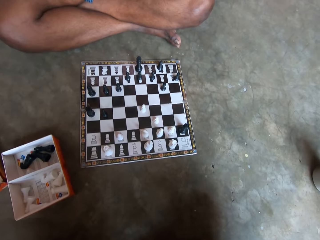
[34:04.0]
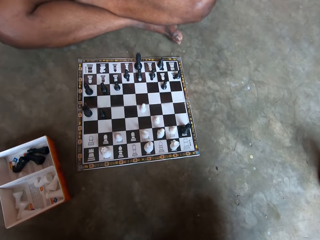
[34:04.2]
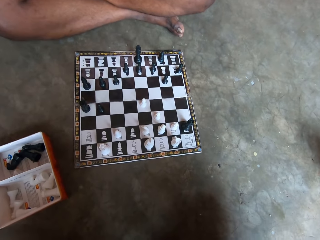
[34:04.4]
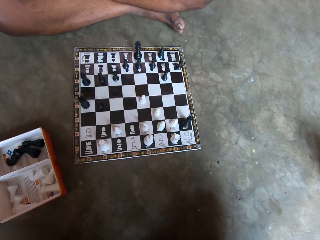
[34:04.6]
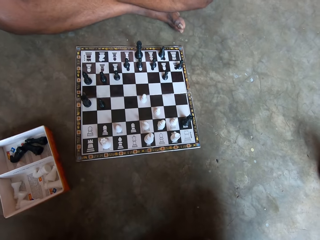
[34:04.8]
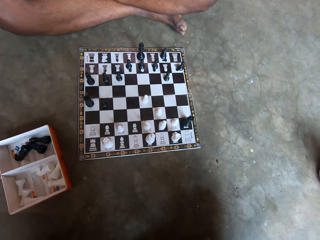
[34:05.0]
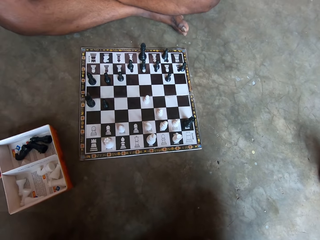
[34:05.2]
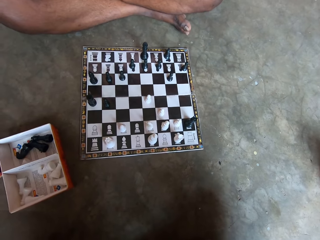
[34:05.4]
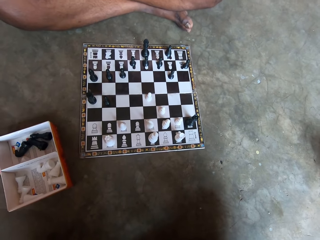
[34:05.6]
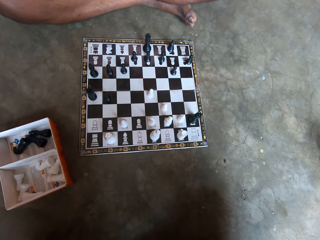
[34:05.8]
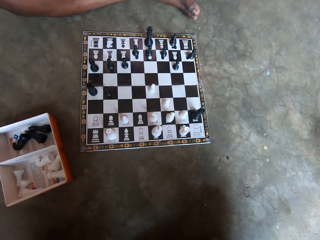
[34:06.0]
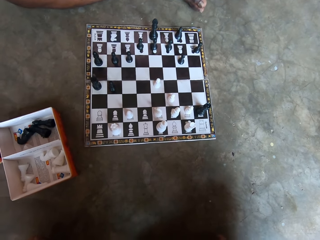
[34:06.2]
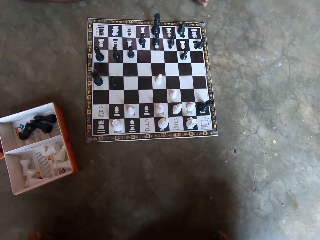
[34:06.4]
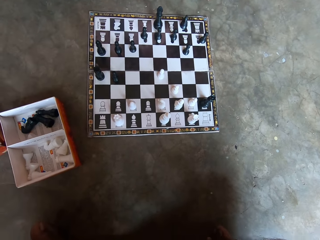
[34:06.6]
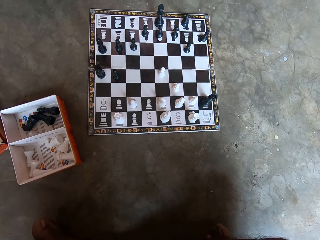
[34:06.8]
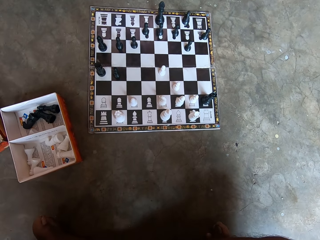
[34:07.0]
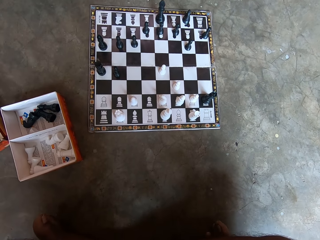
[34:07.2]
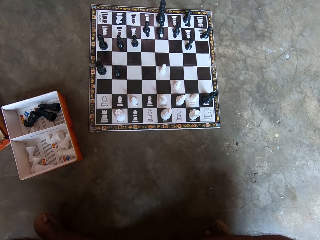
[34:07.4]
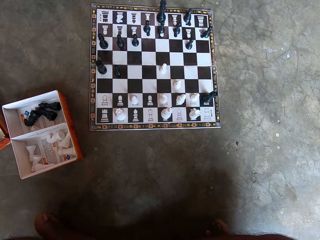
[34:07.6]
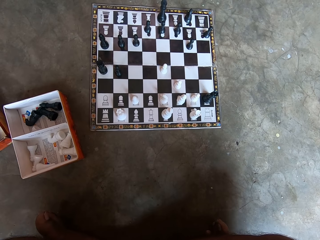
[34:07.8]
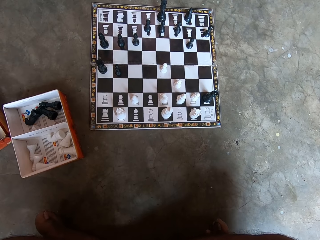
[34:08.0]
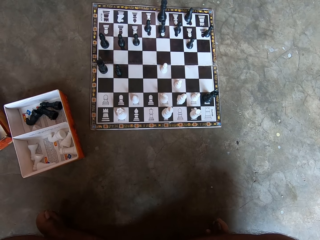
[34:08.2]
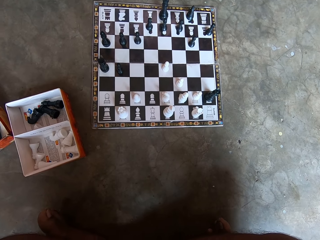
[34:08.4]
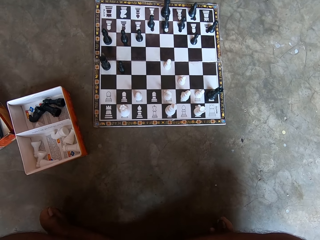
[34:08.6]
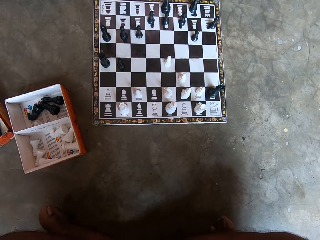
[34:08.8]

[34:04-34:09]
The camera wearer looks at the draft game board.

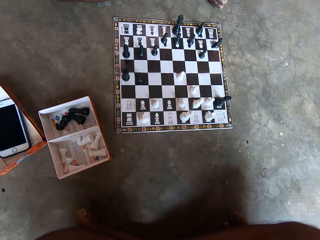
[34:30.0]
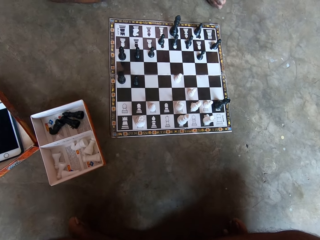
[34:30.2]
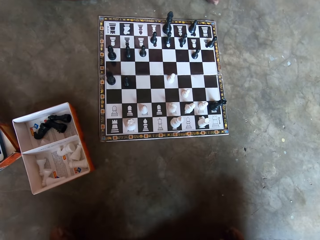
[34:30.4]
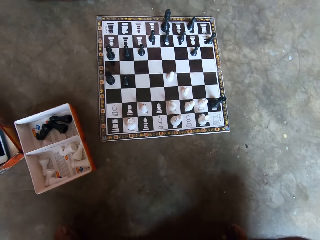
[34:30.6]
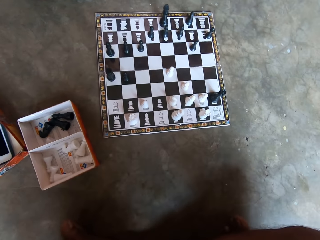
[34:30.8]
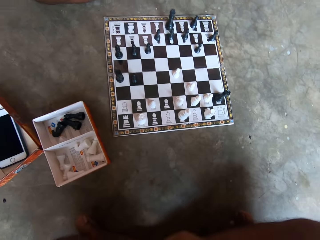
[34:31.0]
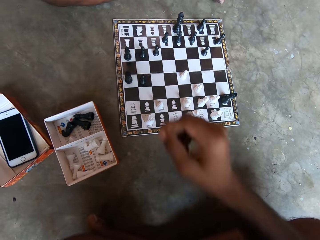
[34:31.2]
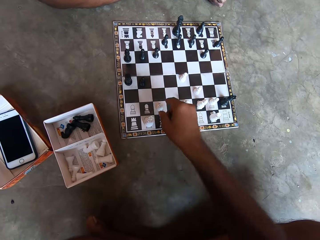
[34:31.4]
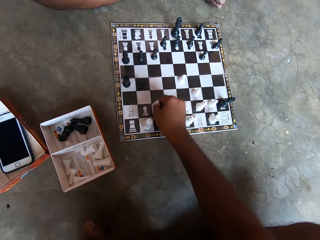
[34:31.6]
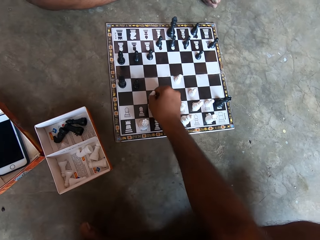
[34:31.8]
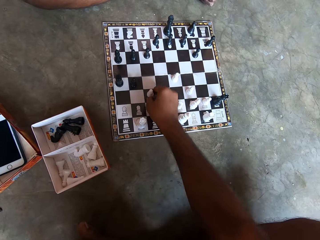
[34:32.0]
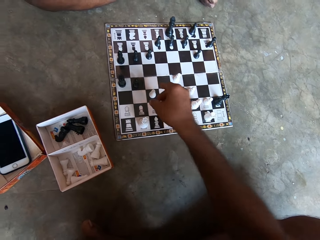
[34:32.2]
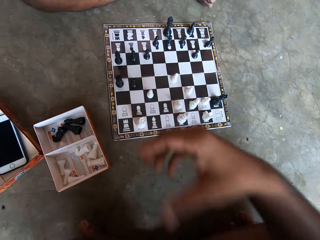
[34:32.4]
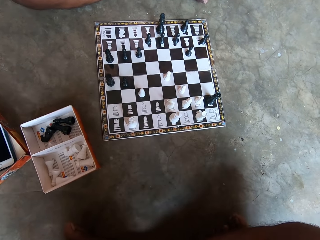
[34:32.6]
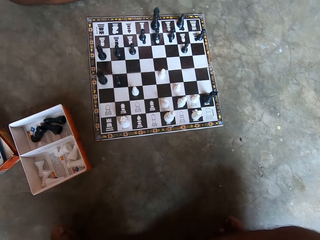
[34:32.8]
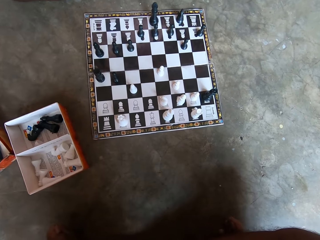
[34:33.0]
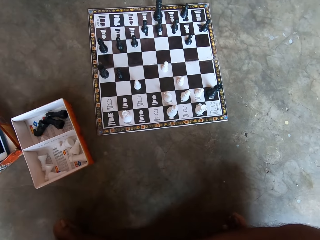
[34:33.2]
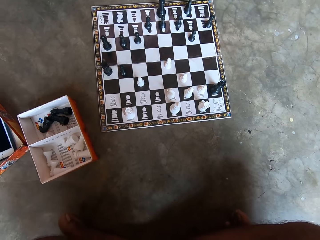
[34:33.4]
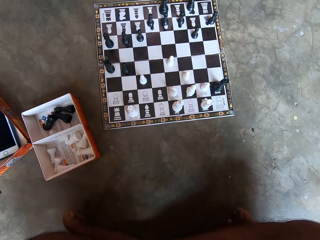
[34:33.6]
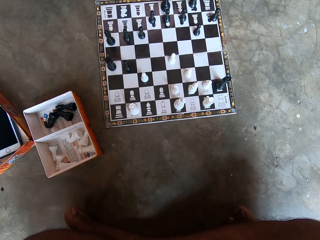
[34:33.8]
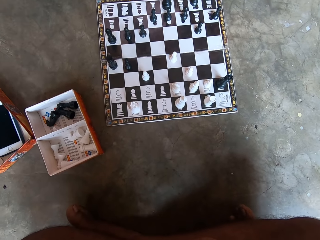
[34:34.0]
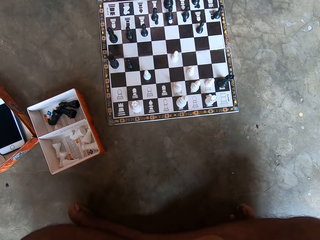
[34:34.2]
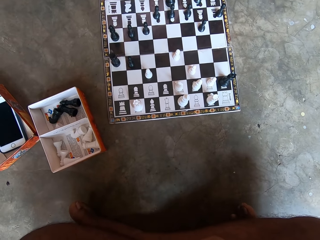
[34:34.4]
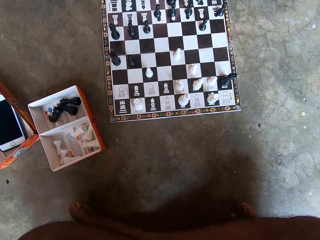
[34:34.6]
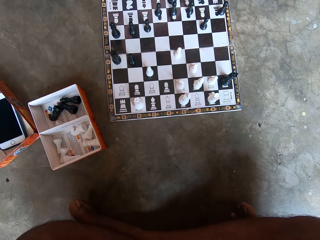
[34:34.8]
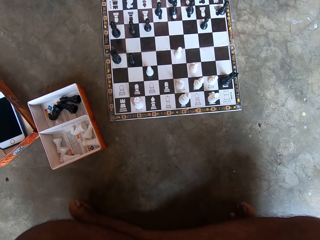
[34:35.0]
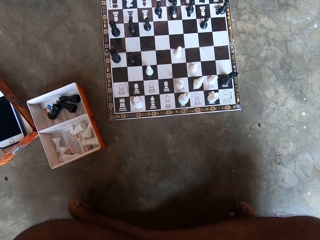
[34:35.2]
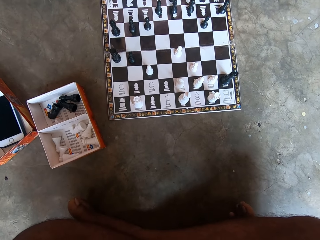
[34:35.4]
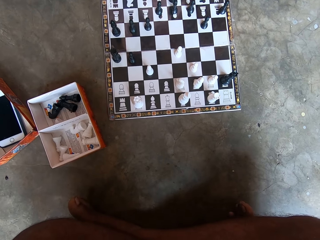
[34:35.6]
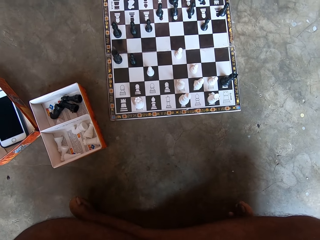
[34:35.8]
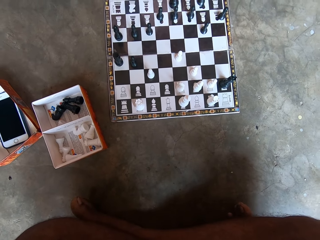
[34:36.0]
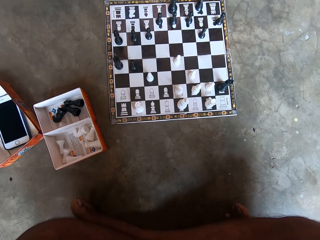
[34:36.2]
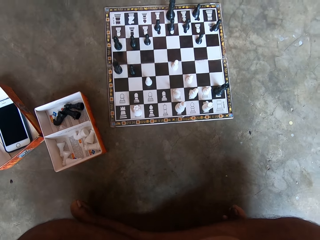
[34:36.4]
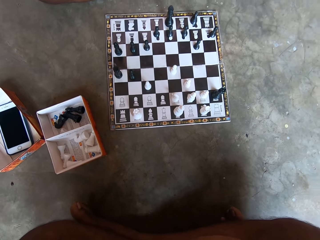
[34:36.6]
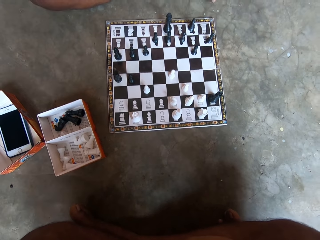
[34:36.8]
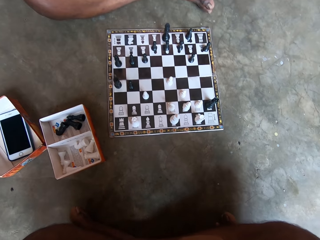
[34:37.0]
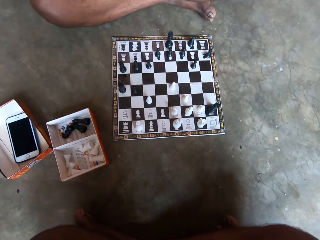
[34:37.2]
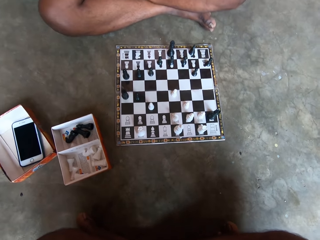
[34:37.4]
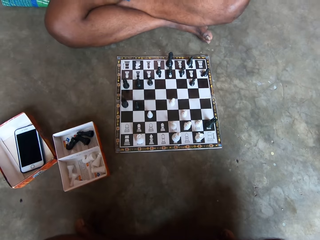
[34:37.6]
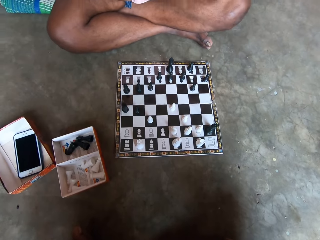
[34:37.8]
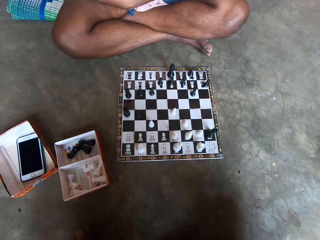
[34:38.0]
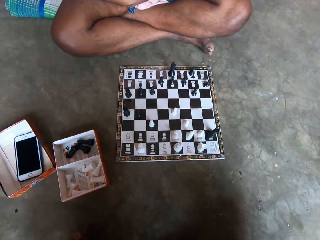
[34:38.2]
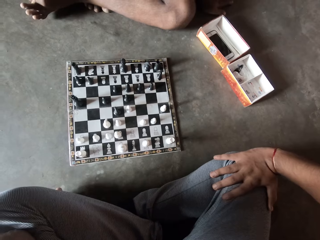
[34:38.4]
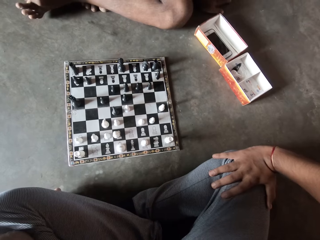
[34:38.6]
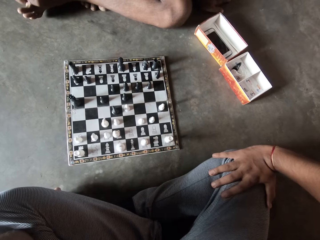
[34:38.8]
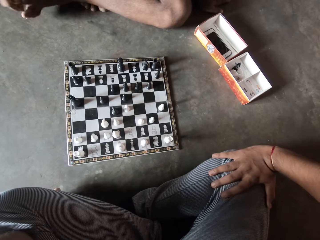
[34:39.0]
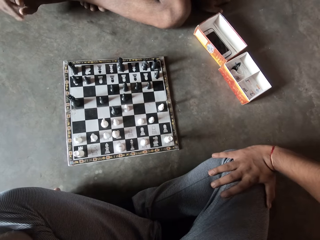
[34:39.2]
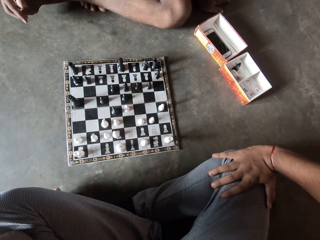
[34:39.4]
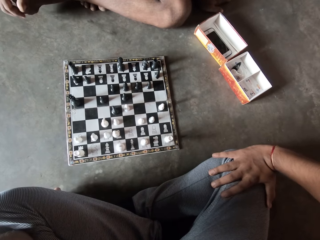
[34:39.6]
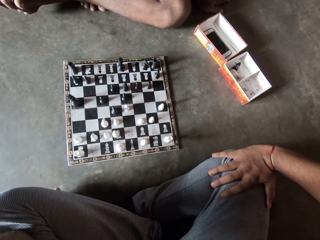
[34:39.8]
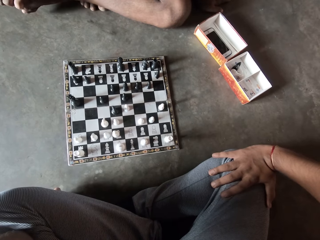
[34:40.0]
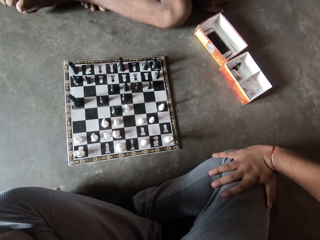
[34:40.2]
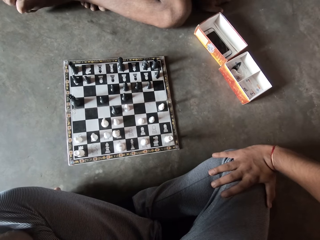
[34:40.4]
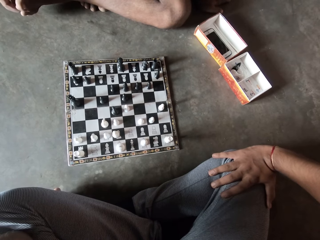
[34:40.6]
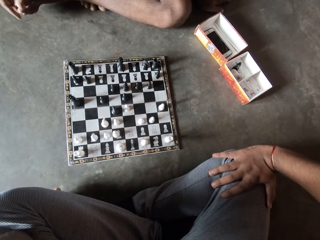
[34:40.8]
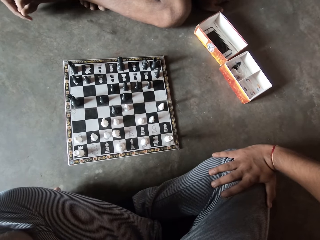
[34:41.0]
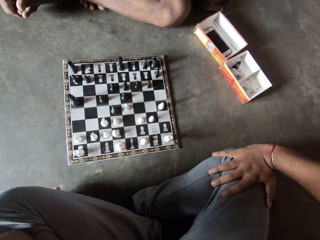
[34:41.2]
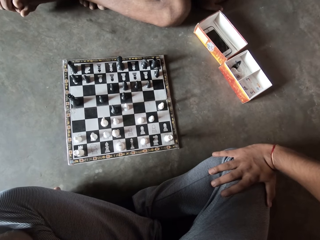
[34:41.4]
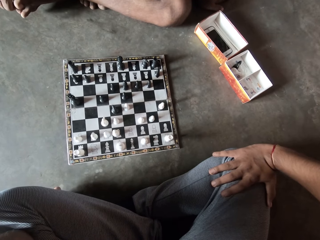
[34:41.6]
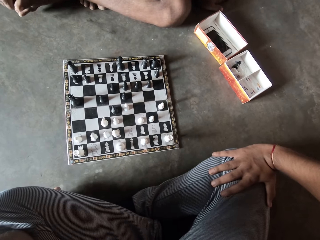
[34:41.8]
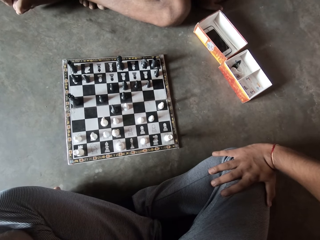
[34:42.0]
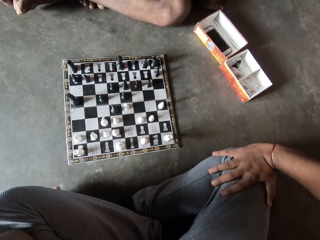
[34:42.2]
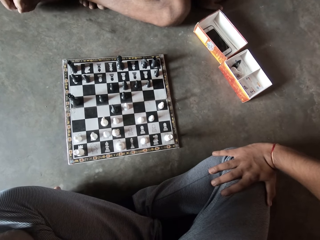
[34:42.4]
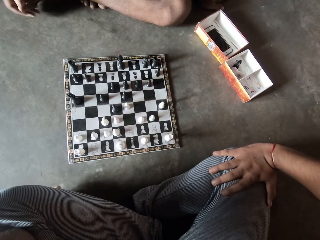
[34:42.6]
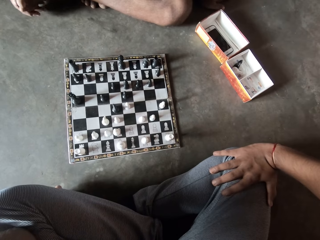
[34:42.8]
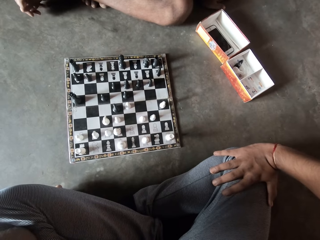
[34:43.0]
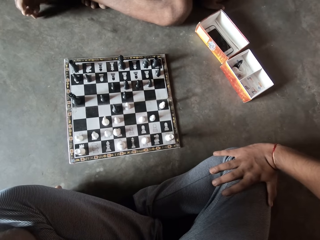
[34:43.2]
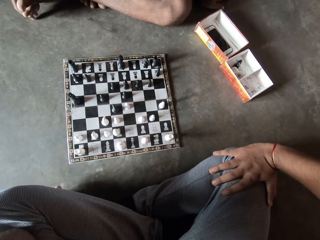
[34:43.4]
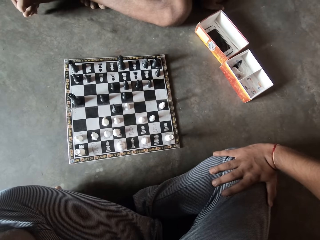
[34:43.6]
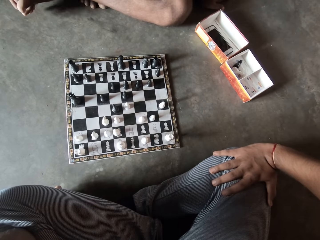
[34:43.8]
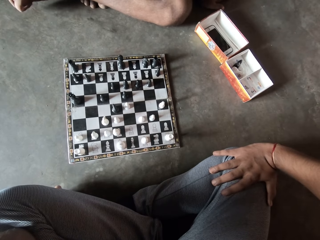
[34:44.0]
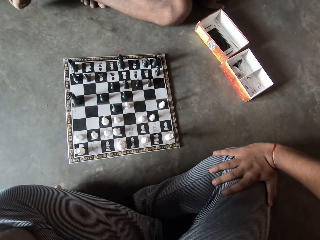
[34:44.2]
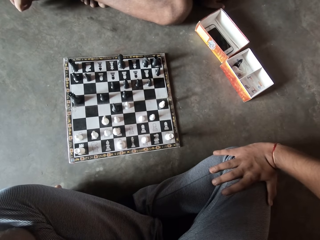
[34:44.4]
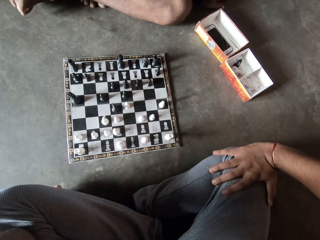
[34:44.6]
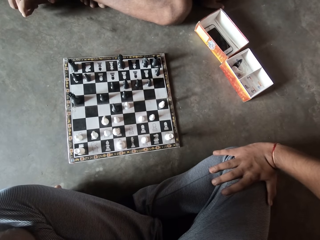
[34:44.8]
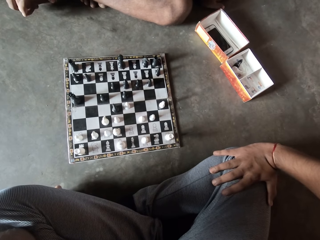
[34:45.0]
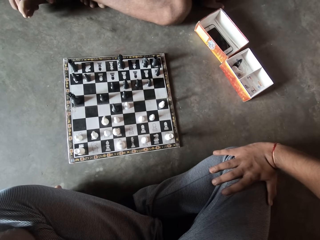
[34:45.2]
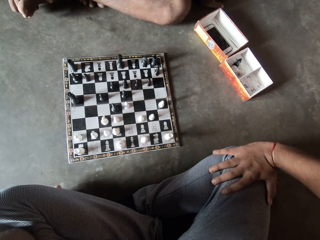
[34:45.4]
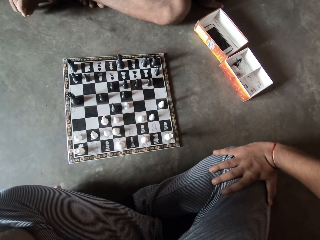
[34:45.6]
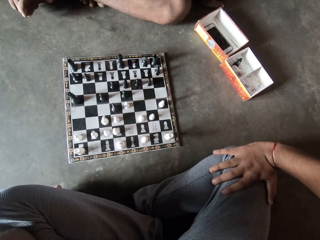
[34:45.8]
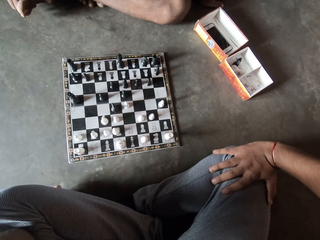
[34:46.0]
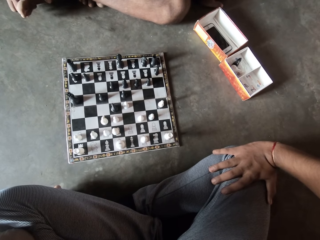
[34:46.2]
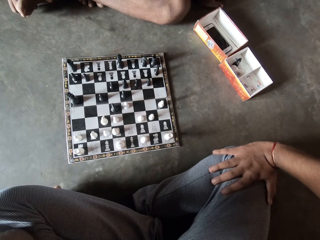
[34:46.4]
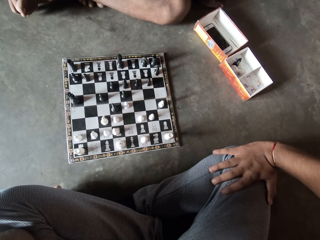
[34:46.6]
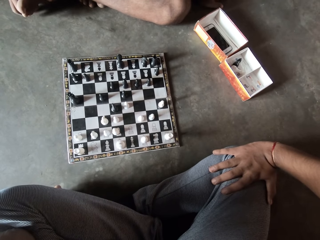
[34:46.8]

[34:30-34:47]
The camera wearer makes a move on the chess board or draft game board with his right hand. He looks at the draft game board.
